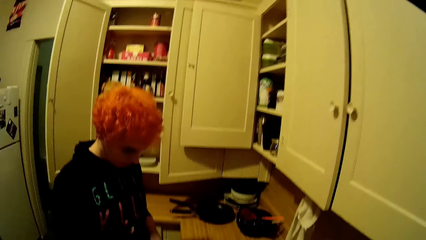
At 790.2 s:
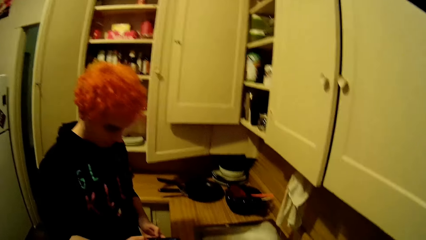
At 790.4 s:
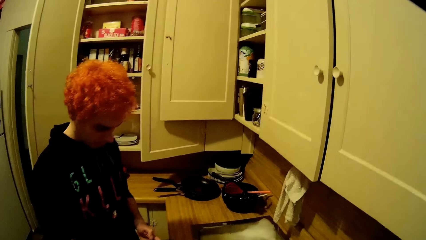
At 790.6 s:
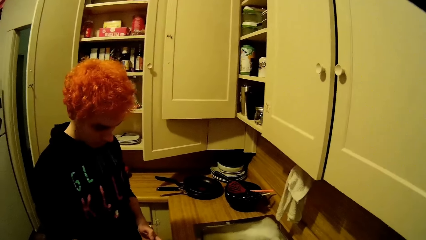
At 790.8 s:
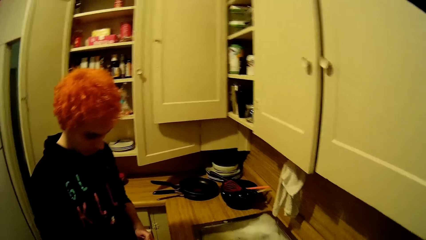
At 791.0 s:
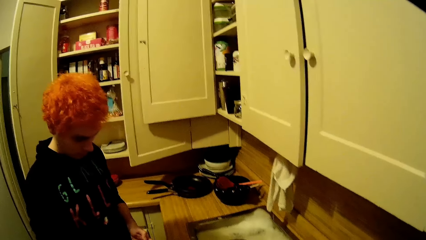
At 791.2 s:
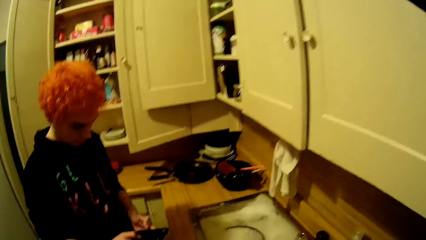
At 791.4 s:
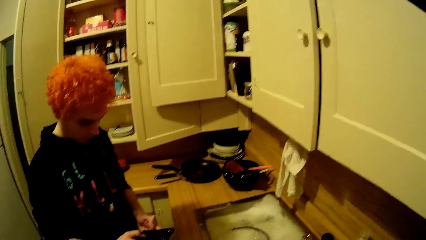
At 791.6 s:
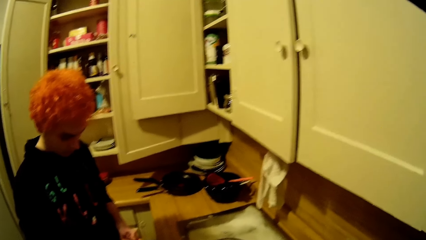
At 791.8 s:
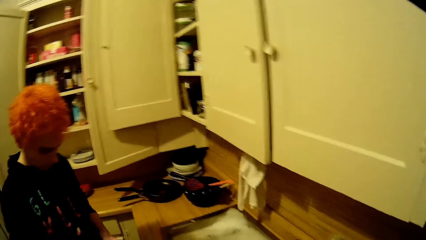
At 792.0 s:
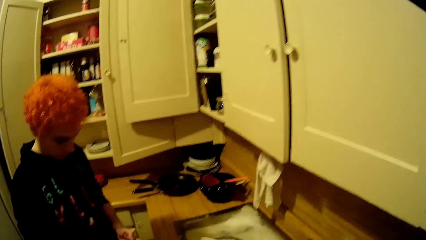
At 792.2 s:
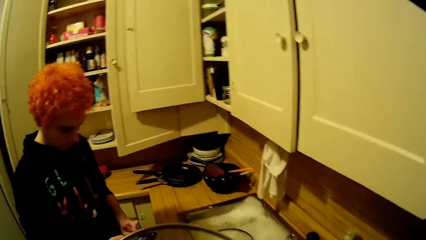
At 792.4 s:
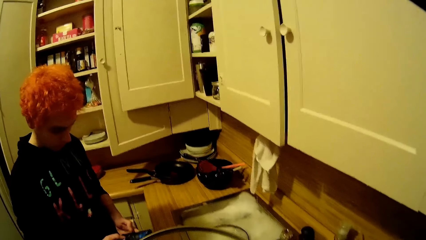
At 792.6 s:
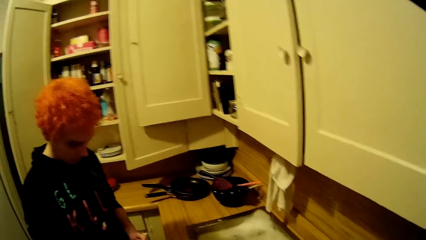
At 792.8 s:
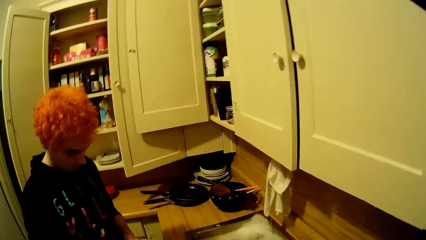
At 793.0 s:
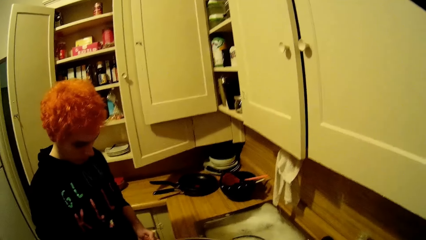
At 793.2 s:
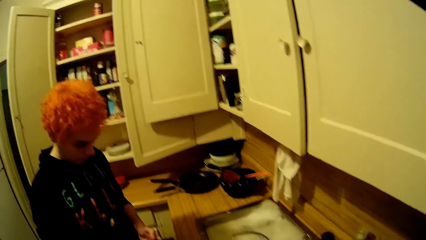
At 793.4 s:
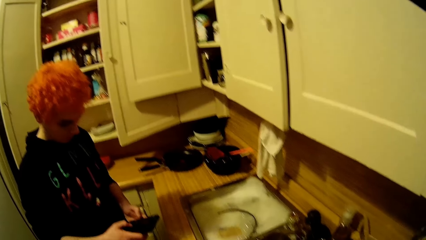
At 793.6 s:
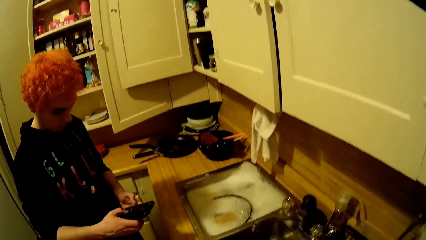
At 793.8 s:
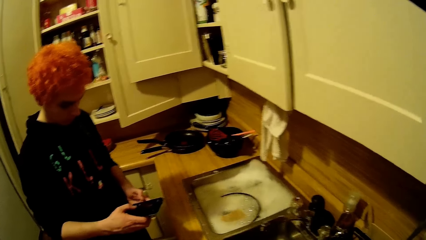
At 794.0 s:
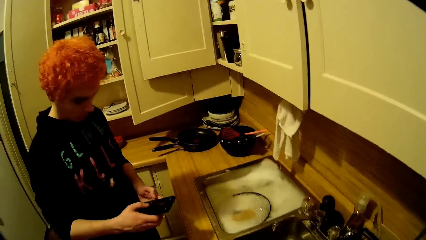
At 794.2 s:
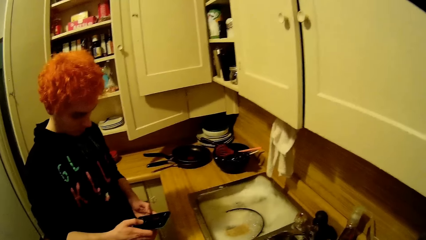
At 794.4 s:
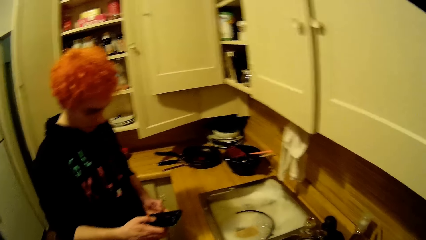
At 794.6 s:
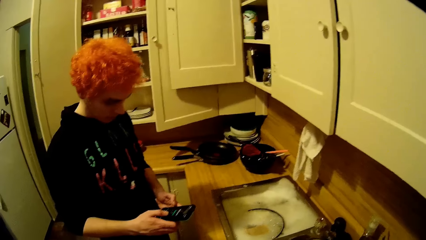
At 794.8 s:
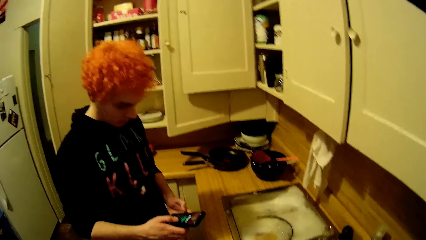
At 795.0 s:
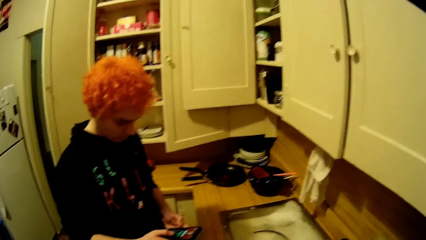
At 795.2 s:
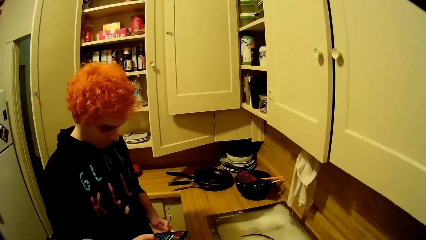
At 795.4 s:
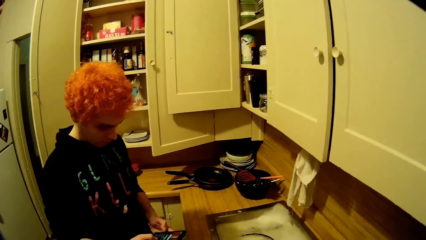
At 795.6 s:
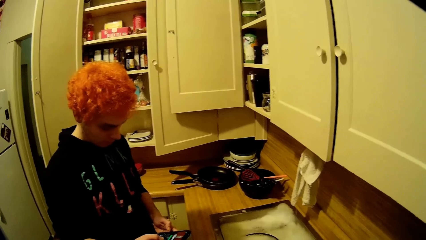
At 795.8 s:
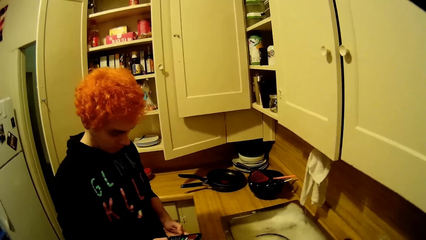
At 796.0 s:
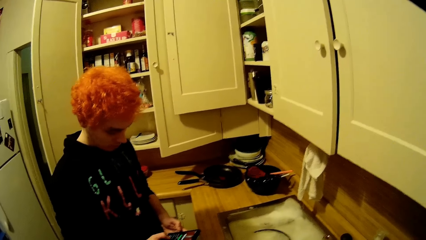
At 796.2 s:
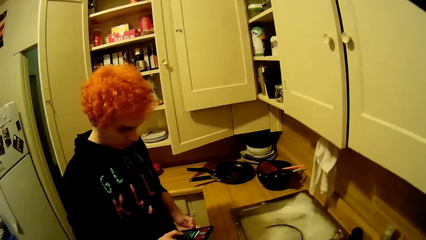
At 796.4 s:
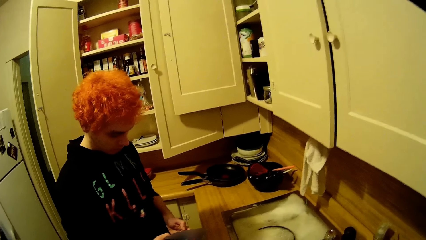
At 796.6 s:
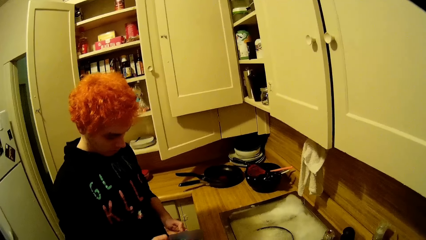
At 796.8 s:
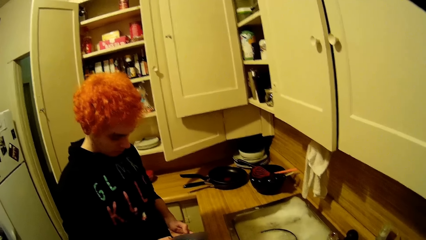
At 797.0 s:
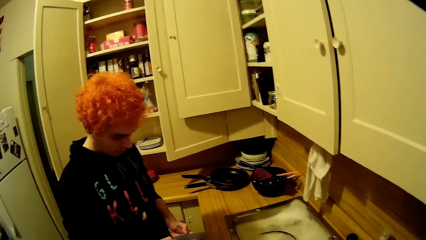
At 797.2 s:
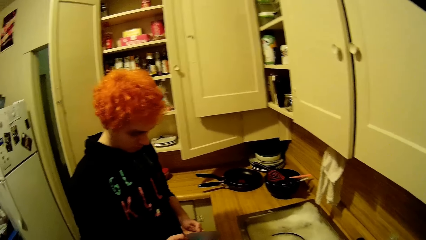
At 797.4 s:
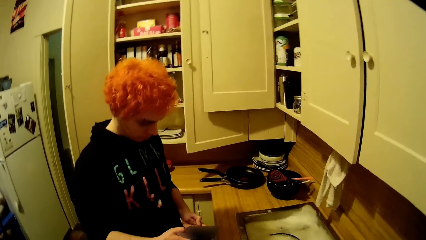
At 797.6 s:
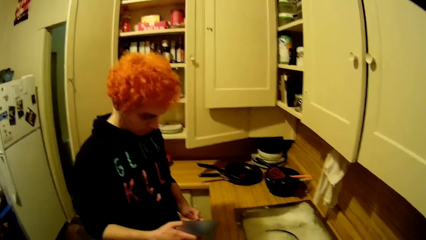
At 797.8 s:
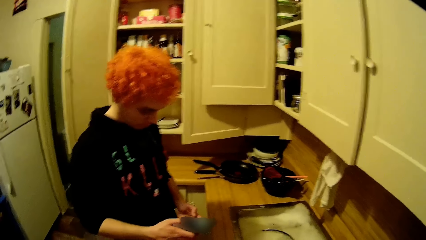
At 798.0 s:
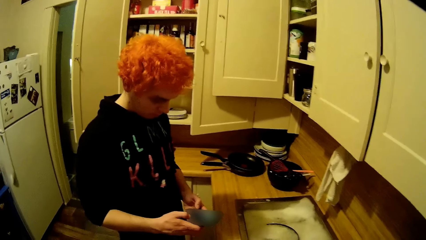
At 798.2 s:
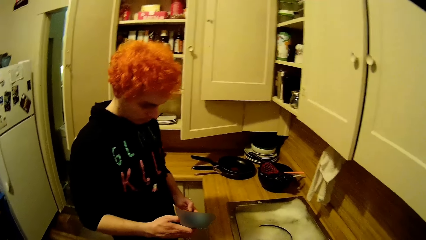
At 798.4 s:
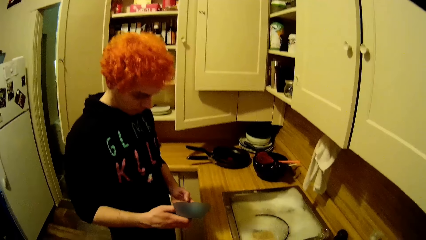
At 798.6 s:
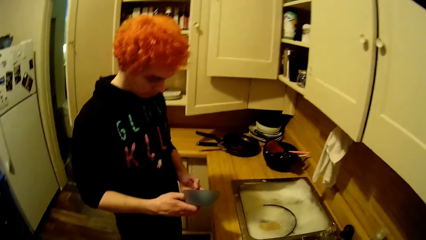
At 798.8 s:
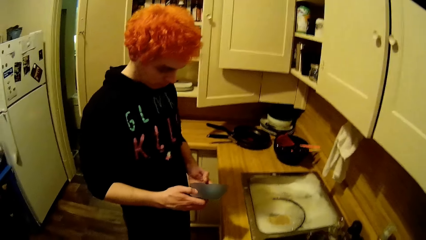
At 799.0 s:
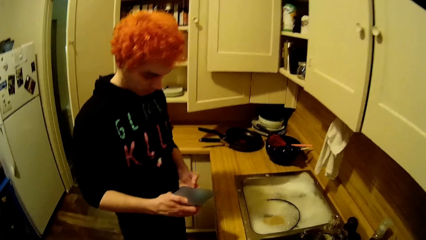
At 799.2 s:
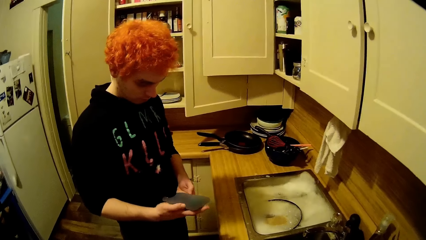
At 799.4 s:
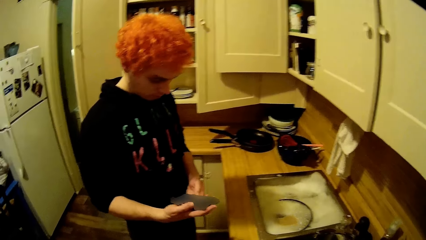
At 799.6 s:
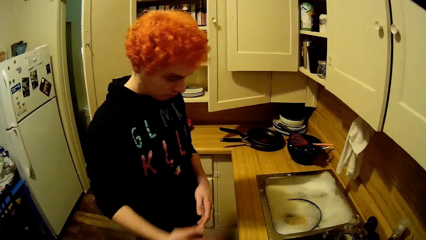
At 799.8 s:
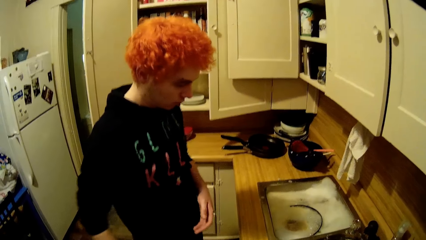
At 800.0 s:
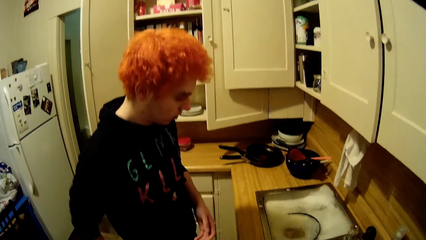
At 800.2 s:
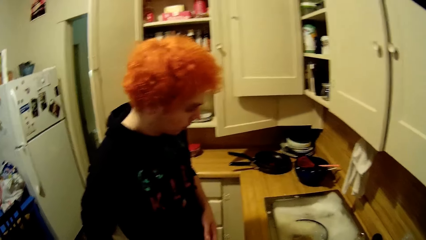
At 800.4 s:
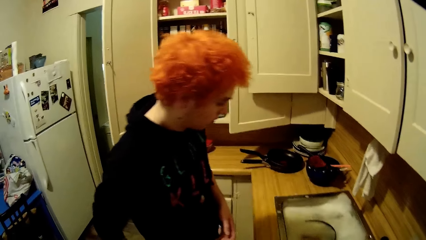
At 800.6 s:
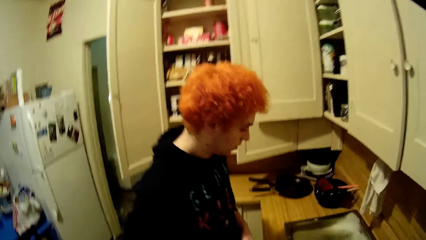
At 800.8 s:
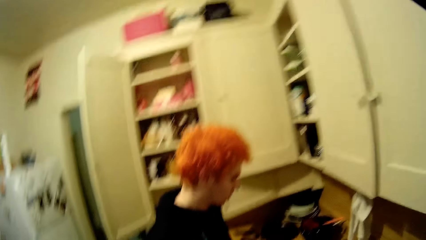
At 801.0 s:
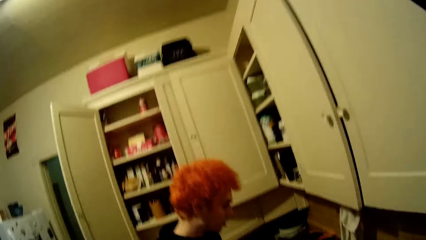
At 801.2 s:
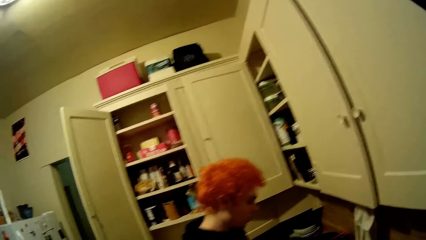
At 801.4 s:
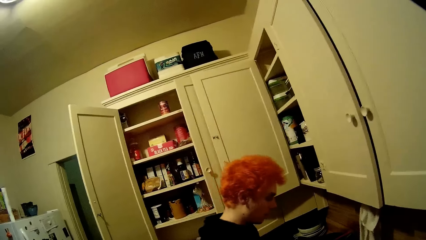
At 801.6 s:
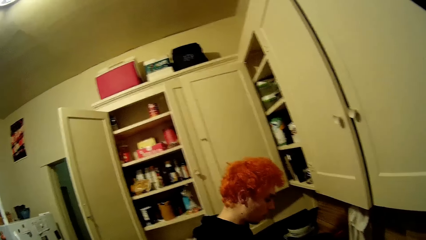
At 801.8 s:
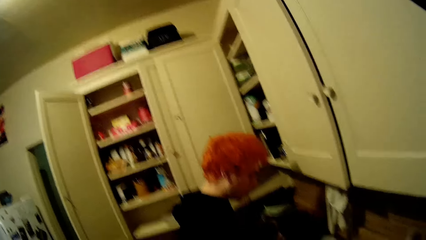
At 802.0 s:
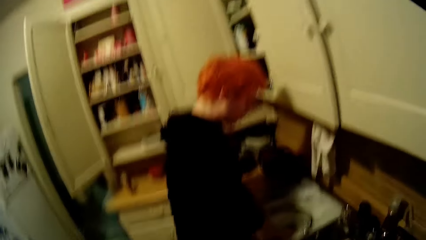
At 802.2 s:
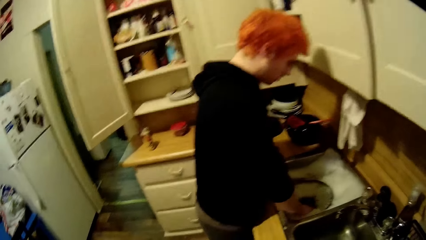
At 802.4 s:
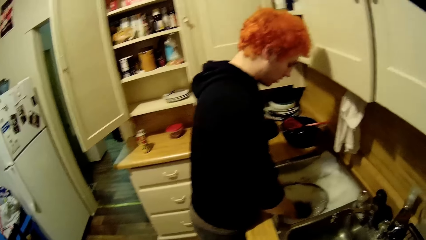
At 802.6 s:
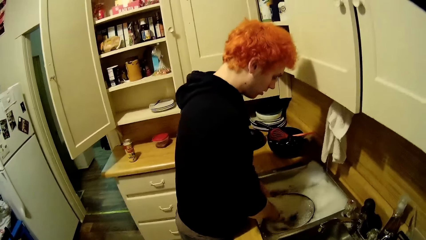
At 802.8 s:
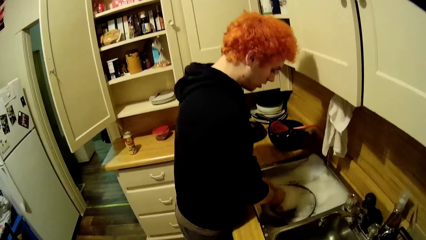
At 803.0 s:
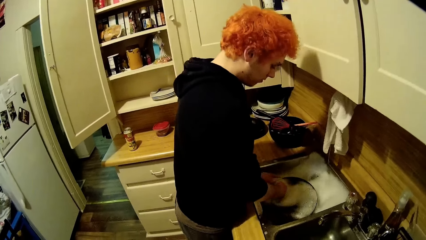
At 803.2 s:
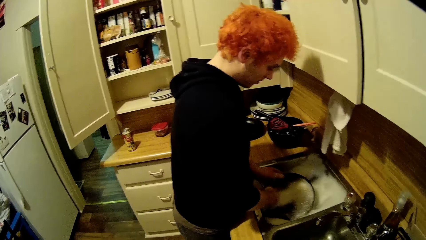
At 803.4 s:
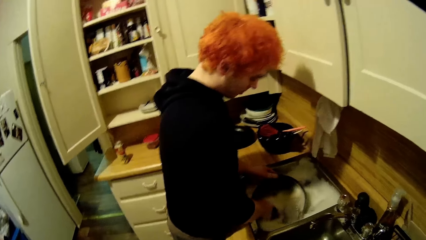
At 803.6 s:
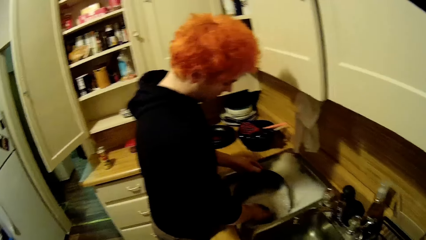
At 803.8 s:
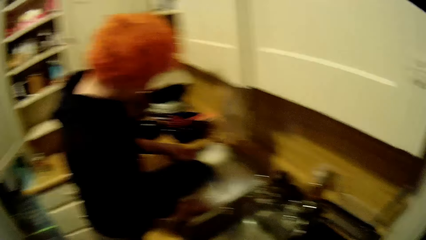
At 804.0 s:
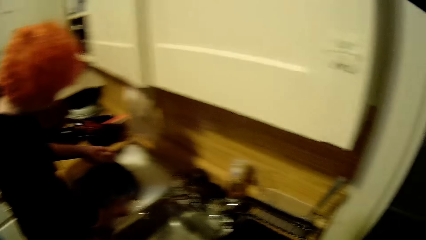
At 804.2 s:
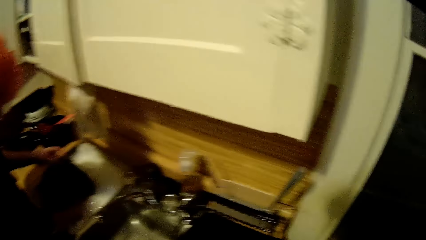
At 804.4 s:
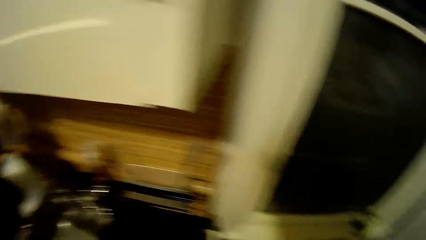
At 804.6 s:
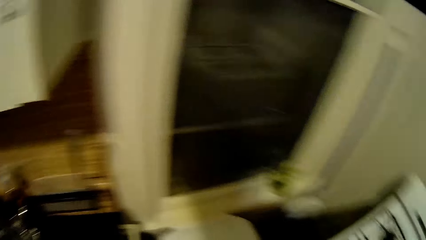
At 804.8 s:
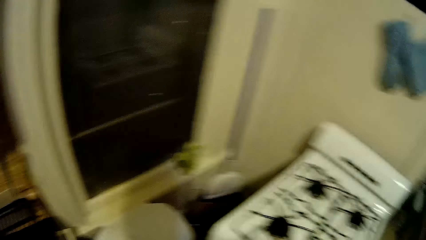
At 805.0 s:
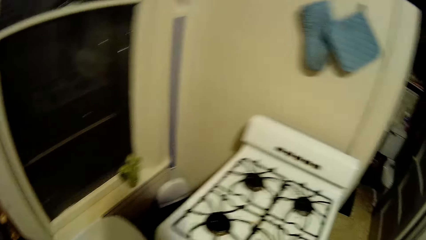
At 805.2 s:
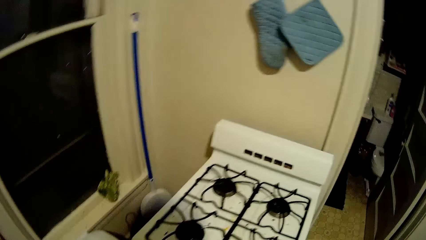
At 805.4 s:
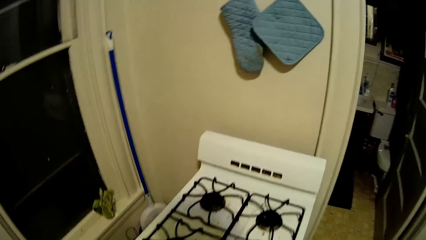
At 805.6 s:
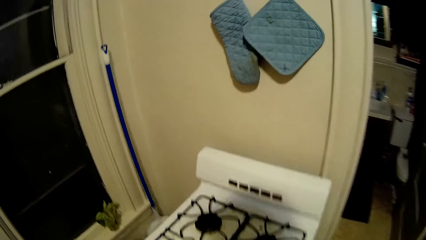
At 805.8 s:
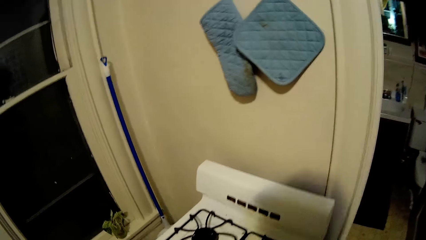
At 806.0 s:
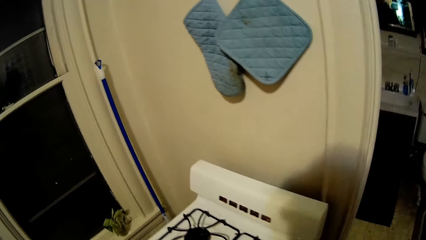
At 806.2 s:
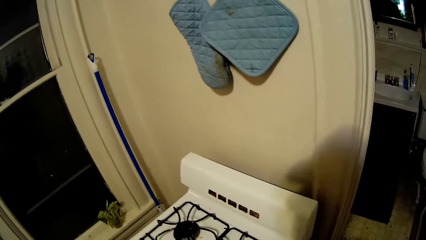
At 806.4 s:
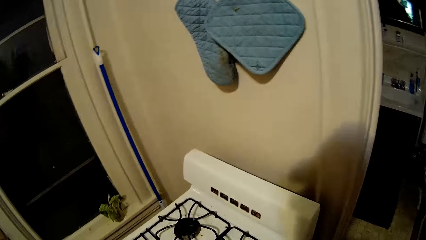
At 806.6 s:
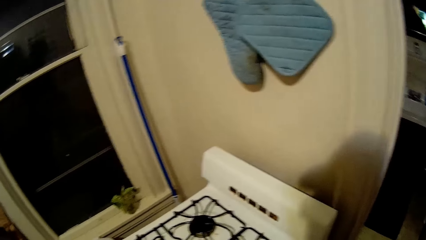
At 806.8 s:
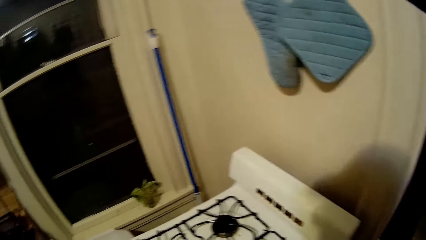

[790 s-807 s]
The camera wearer talks with a man. The man puts the phone in the pocket. The man washes the cooking pot in the sink. The camera wearer walks around the house.
